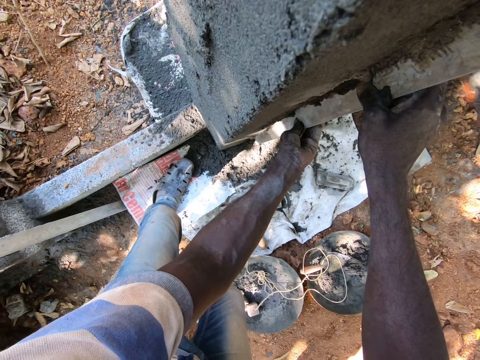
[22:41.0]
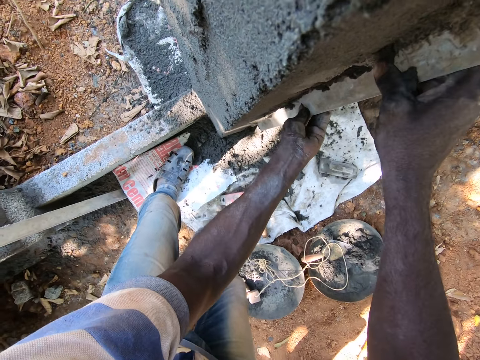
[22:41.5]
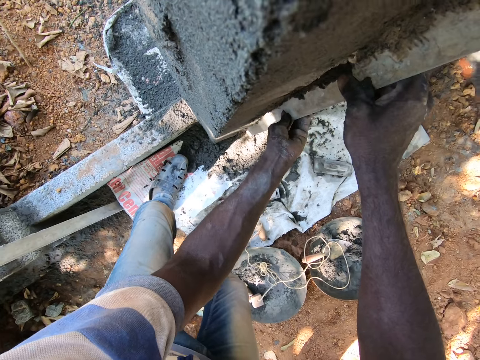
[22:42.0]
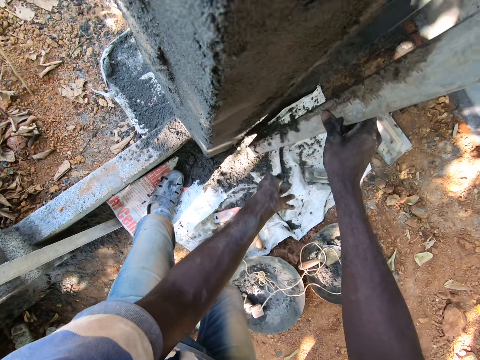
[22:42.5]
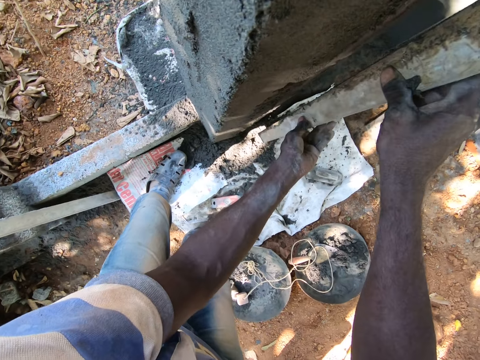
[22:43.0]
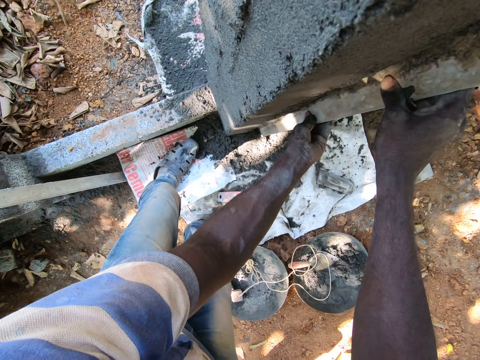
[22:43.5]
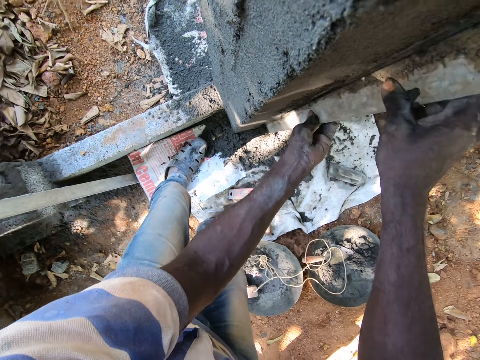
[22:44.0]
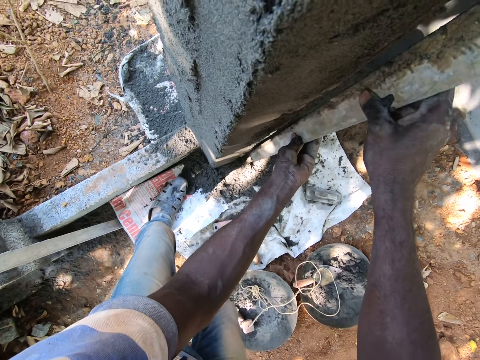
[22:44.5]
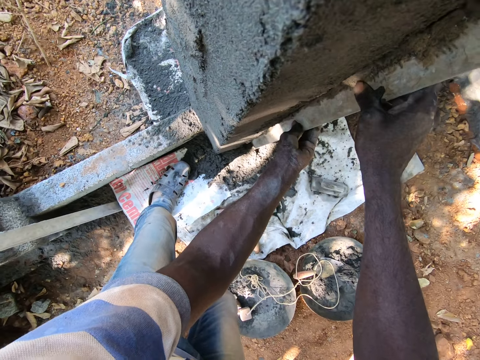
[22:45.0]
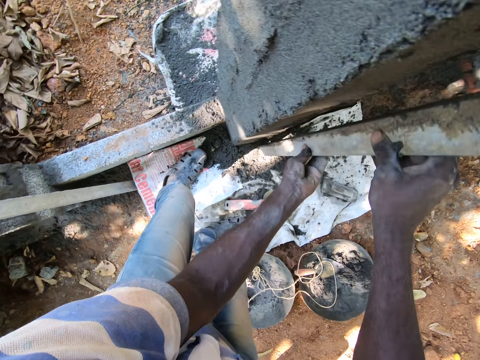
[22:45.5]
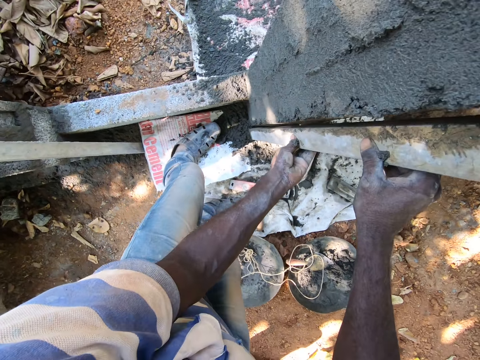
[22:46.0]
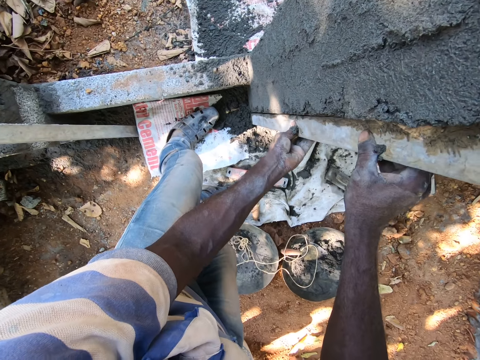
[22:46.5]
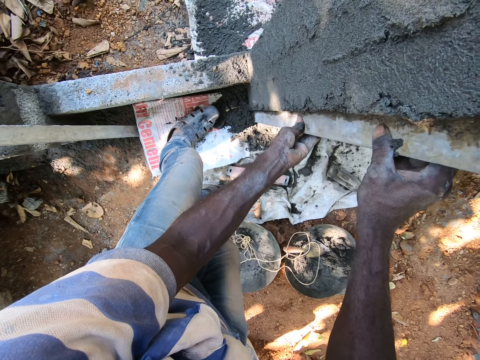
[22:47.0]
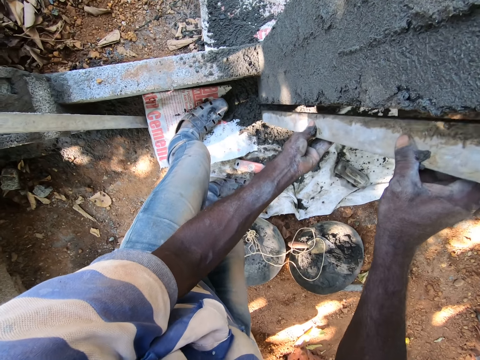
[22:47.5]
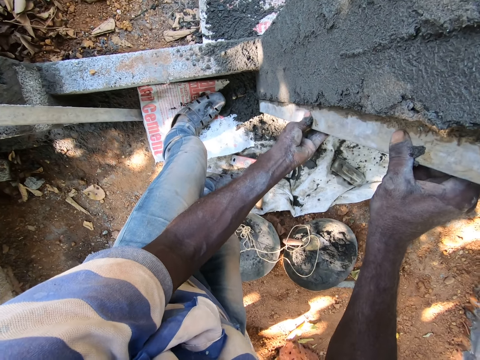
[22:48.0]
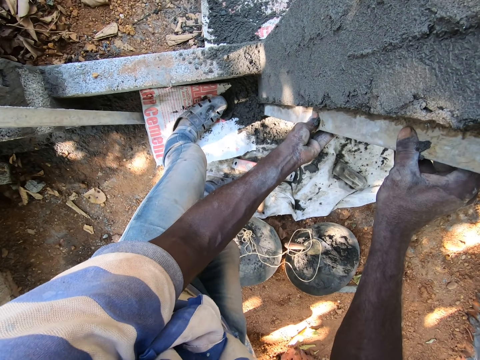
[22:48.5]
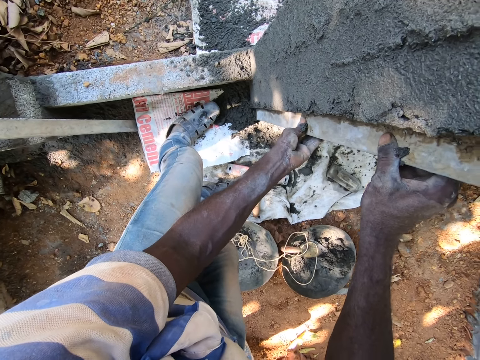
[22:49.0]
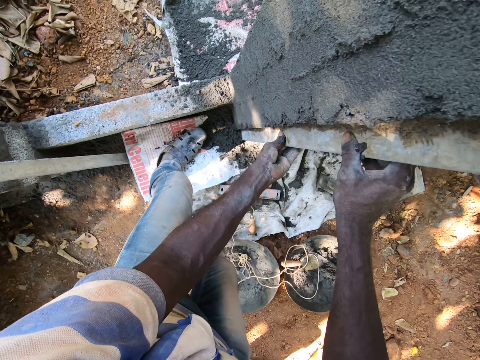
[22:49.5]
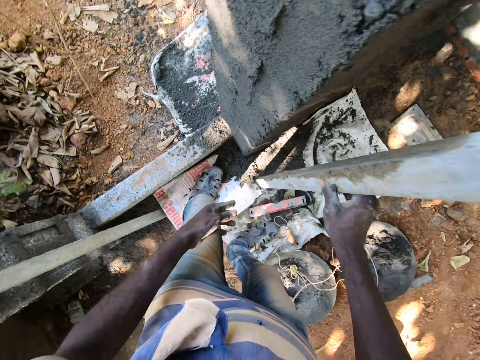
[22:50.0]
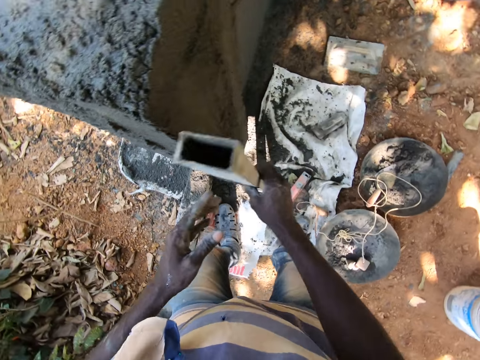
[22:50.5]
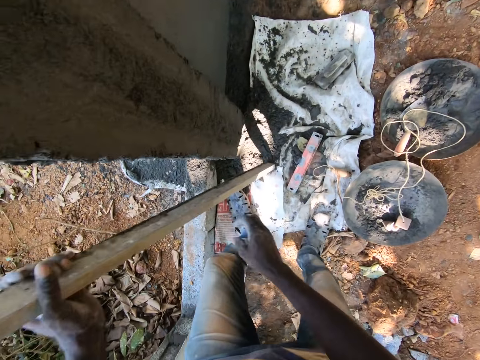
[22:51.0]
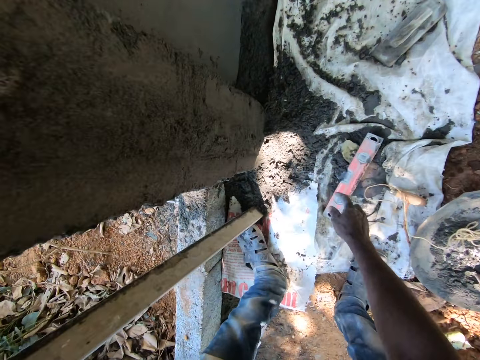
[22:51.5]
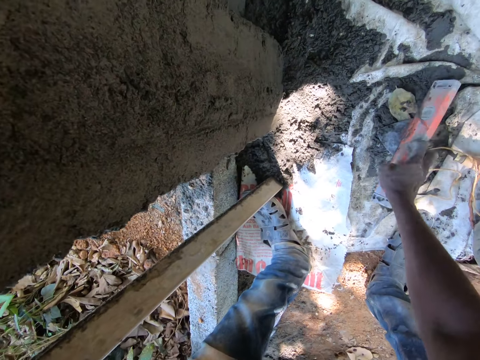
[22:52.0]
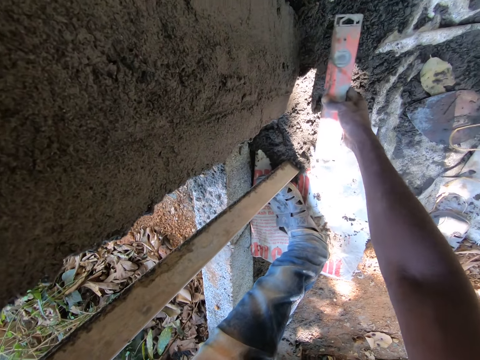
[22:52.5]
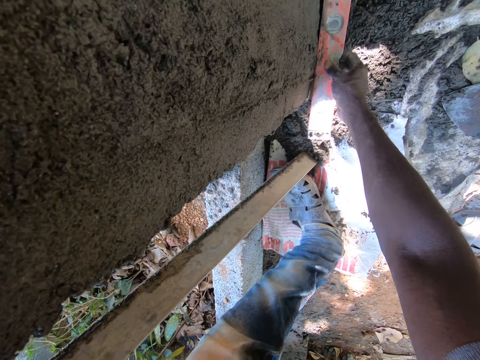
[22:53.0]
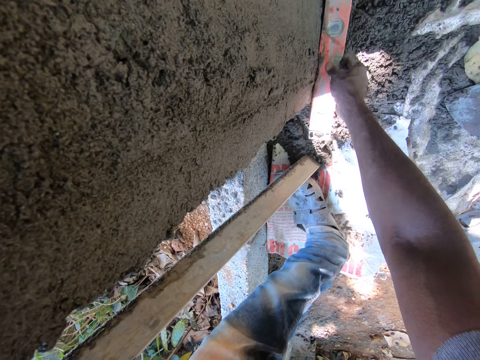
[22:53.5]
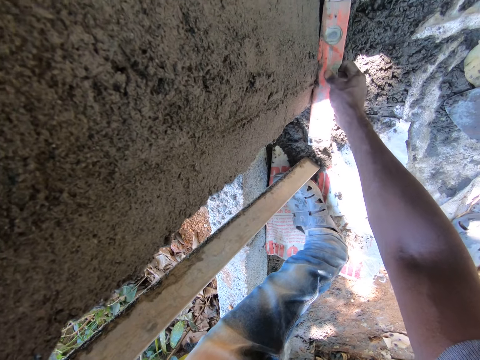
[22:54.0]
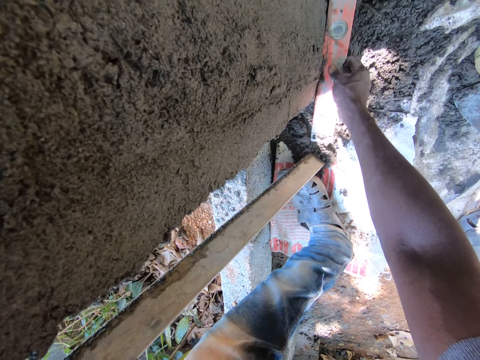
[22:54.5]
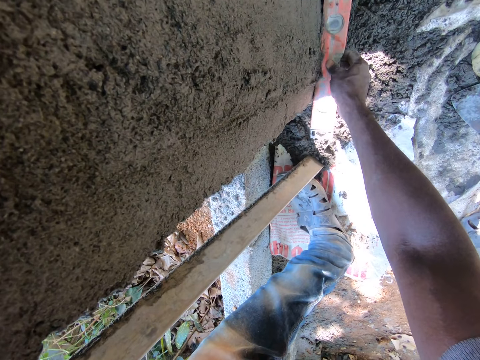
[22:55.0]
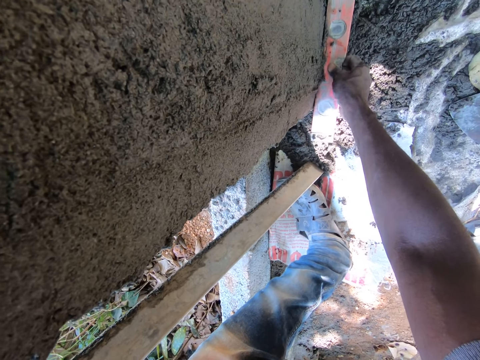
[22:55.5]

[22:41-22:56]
The camera wearer removes the iron rod from the wall with his right hand. He hits the iron rod on a polythene sheet with his right hand. He stares at the wall. He passes the iron rod from his right hand to his left hand. He picks a spirit level on the polythene sheet with his right hand. He scrapes mortar off the wall with the spirit level in his right hand. He levels the wall with the spirit level.

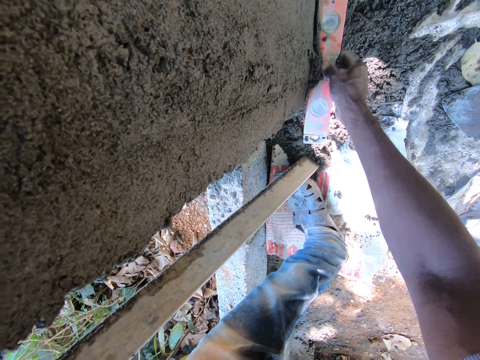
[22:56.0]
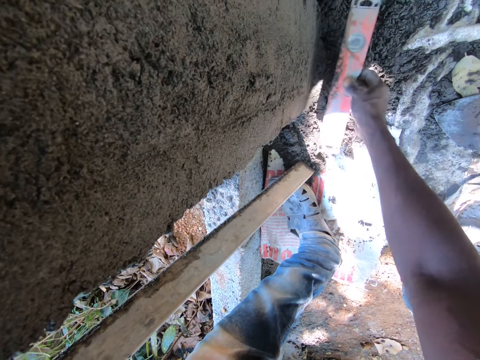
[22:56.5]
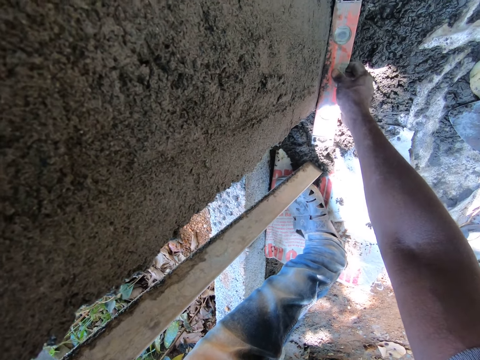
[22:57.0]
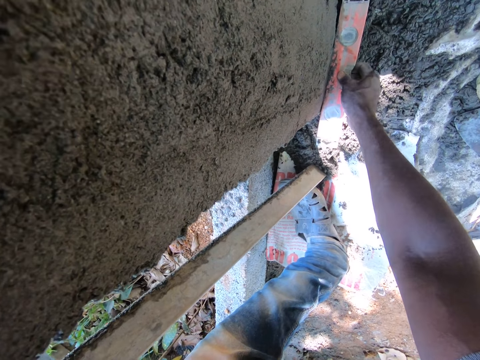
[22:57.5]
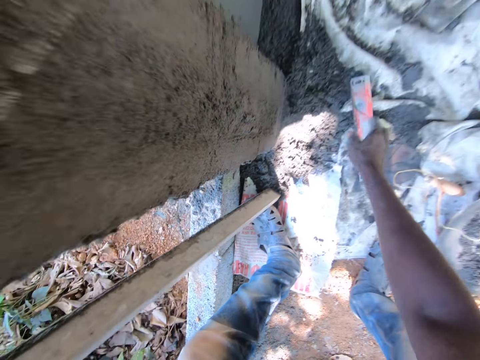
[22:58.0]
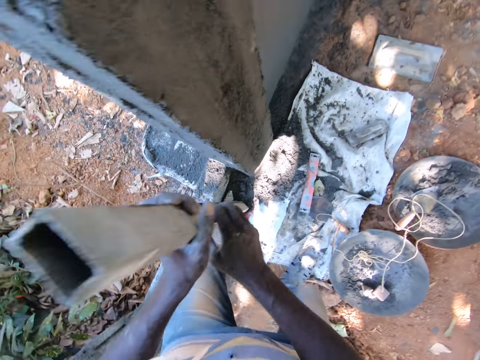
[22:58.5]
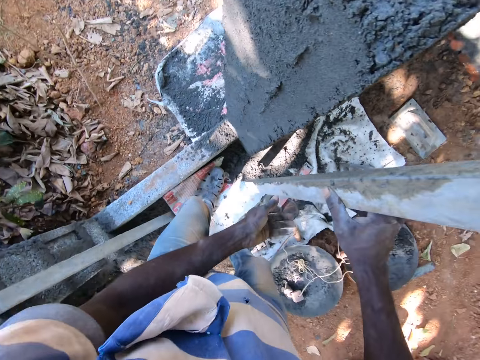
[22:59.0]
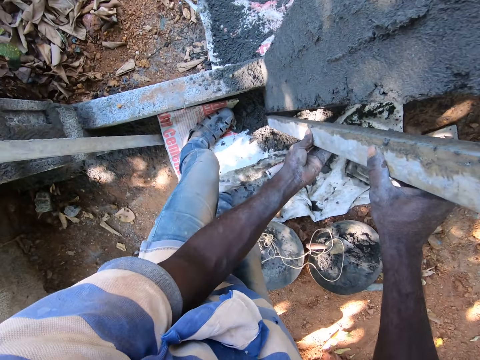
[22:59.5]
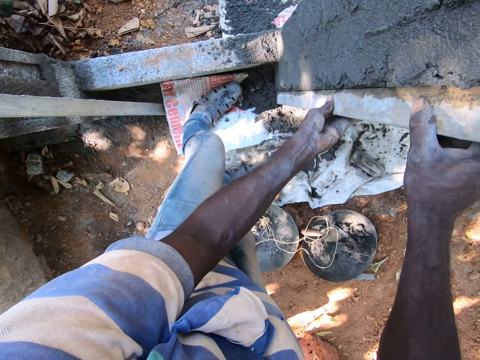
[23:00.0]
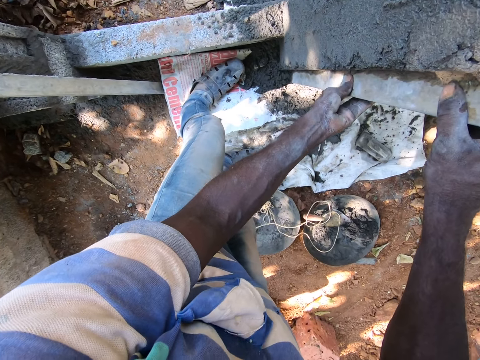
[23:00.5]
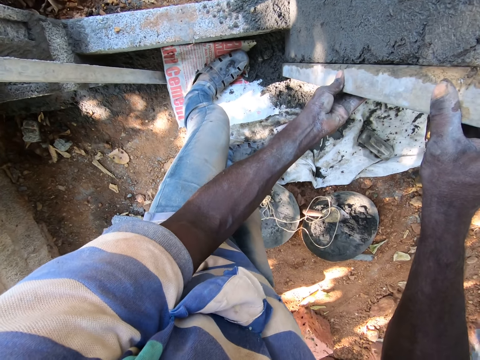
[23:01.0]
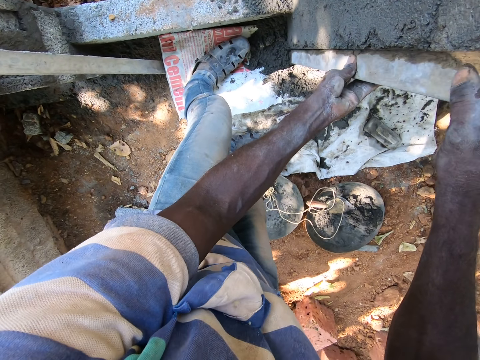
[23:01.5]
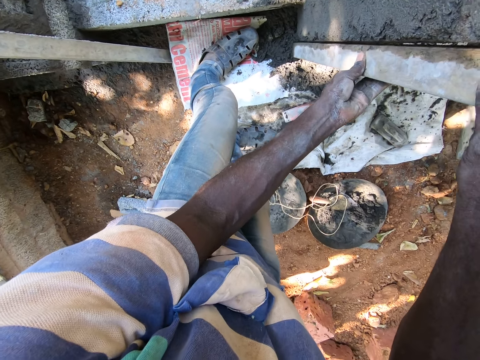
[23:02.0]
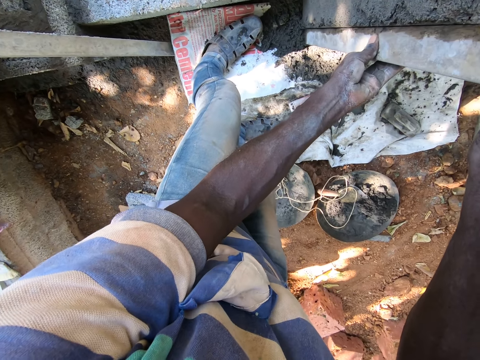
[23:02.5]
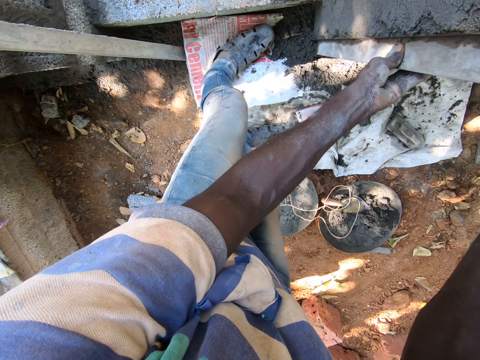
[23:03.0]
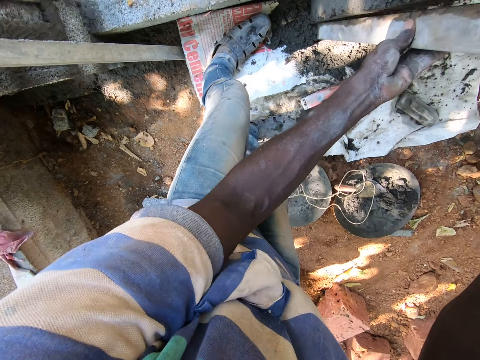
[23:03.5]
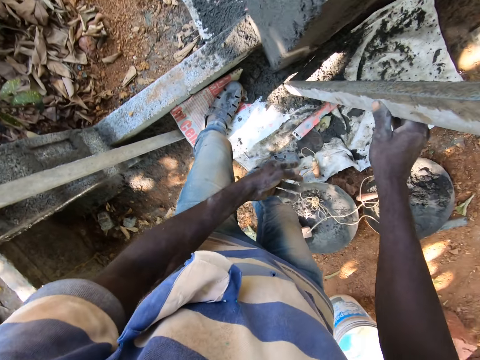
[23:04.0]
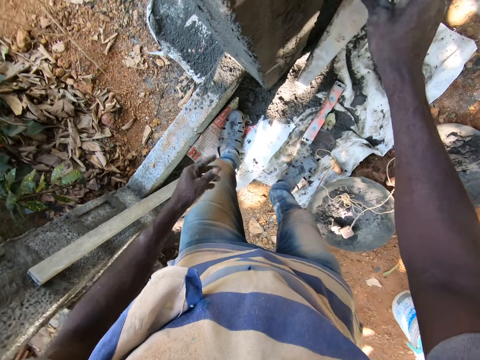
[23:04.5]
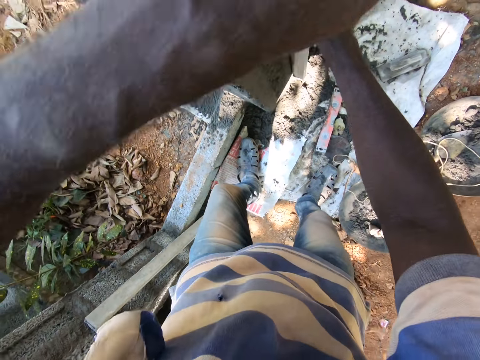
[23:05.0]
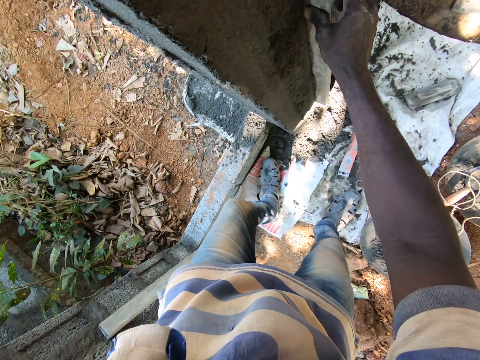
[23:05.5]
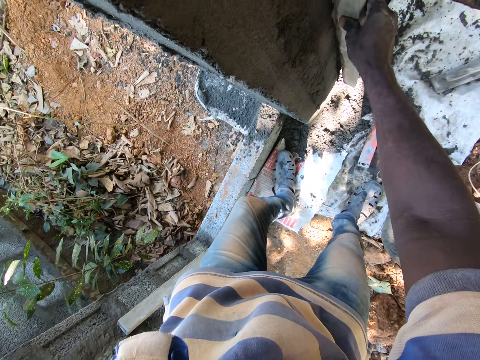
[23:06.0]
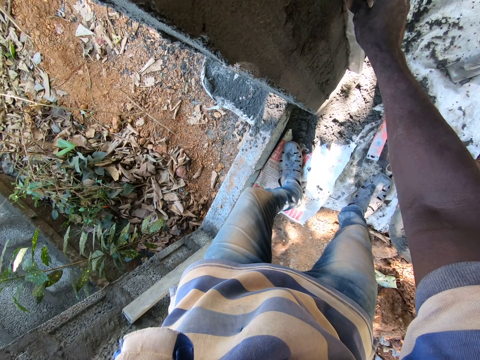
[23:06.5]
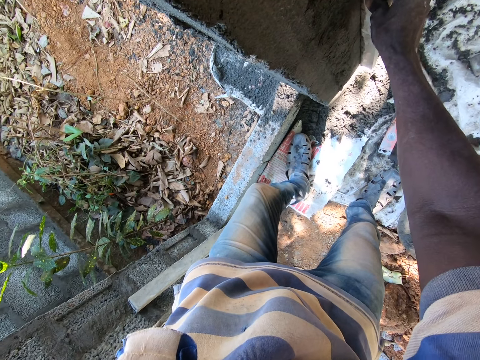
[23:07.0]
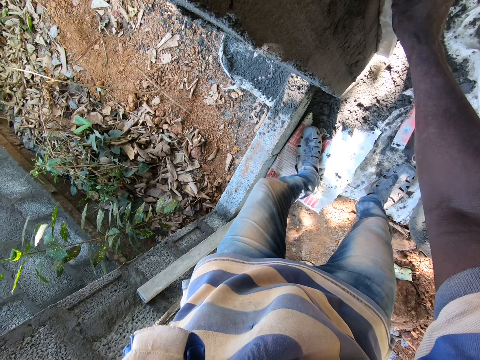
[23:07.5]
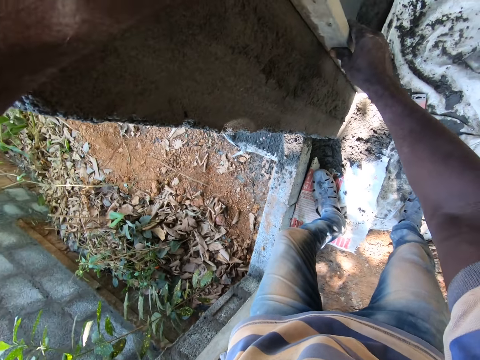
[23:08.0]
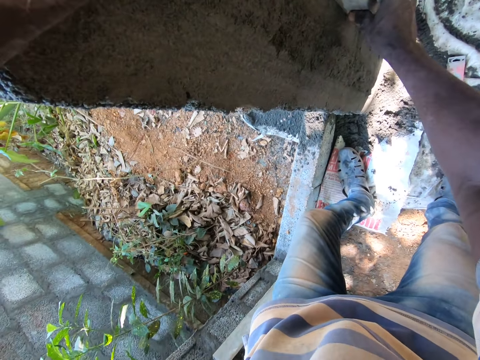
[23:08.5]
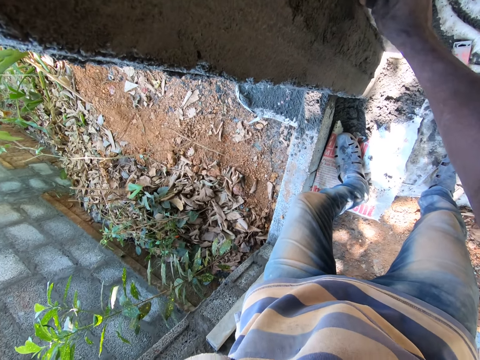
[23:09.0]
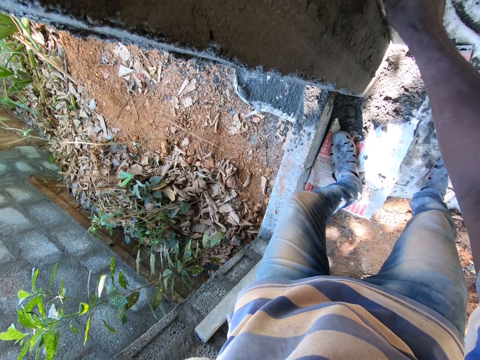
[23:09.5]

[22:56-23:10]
The camera wearer drops the spirit level on the polythene sheet with his right hand. He passes the iron rod or metal bar from his left hand to his right hand. He holds the iron rod with both hands. He smoothens mortar on the wall with the iron rod in his hands. He holds the metal bar with the right hand. He holds the metal bar with both hands. He levels the wall with the metal bar.
